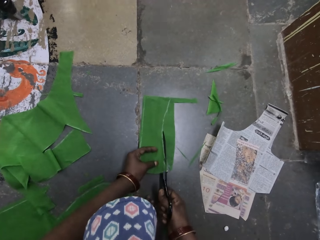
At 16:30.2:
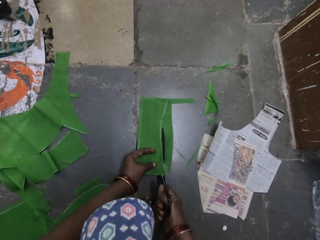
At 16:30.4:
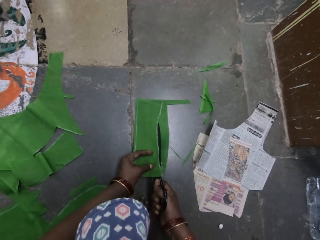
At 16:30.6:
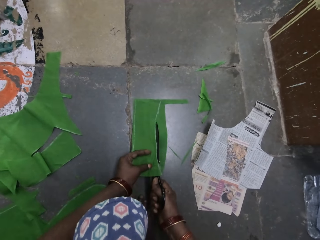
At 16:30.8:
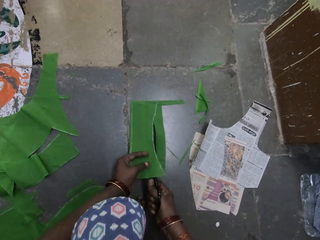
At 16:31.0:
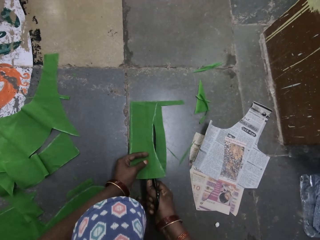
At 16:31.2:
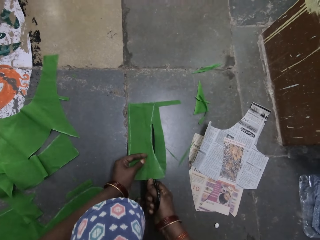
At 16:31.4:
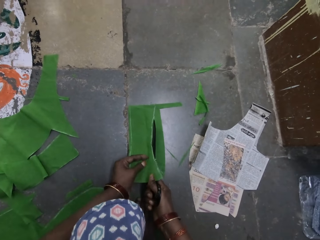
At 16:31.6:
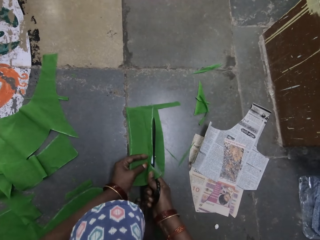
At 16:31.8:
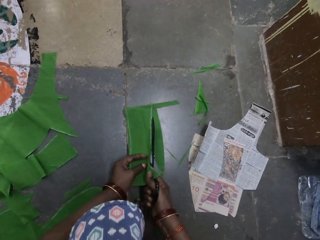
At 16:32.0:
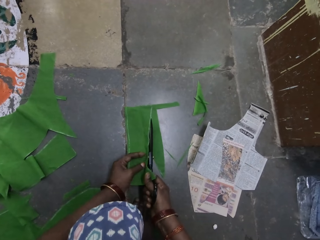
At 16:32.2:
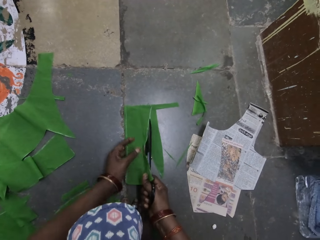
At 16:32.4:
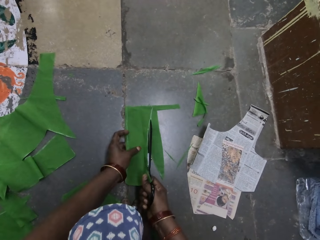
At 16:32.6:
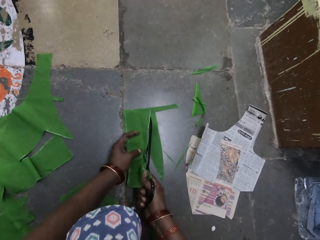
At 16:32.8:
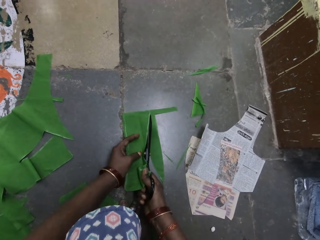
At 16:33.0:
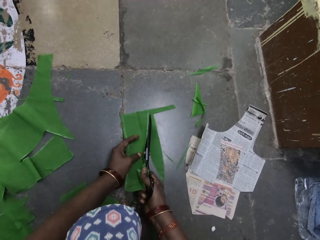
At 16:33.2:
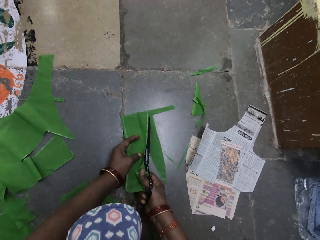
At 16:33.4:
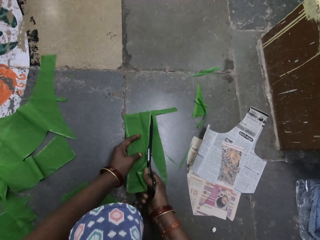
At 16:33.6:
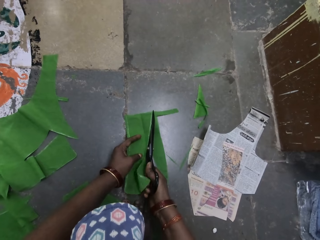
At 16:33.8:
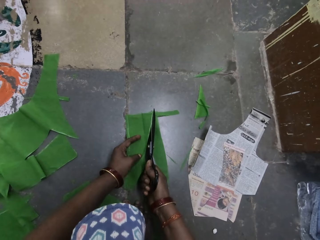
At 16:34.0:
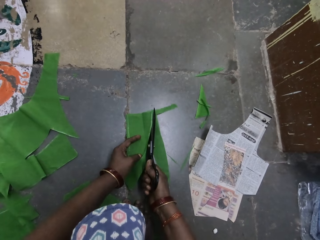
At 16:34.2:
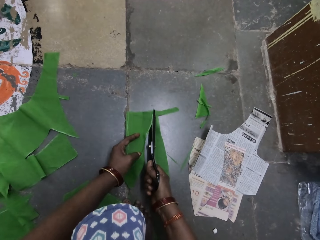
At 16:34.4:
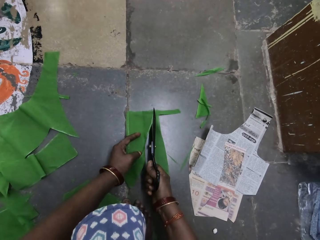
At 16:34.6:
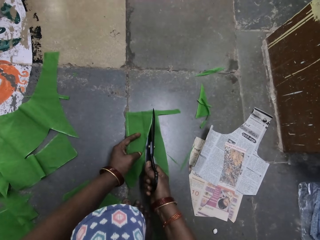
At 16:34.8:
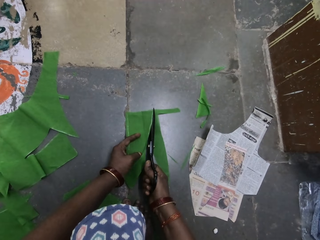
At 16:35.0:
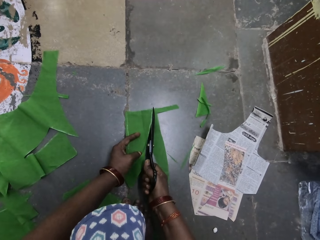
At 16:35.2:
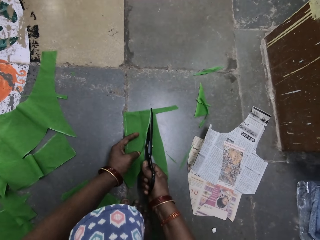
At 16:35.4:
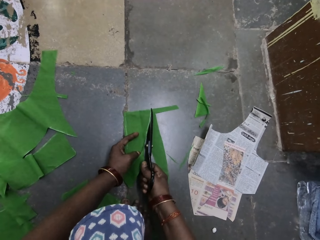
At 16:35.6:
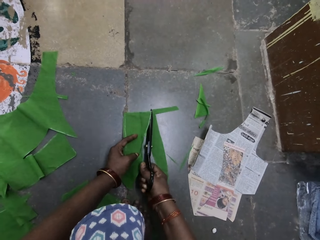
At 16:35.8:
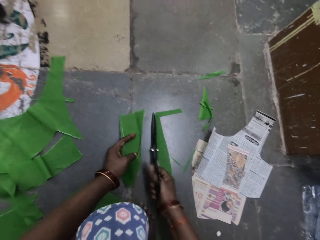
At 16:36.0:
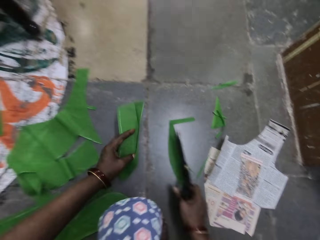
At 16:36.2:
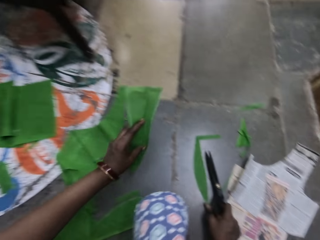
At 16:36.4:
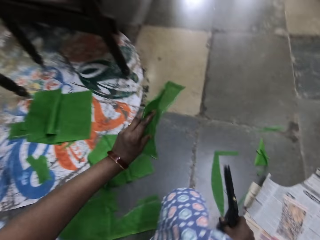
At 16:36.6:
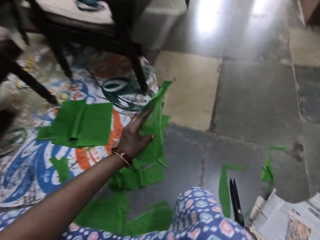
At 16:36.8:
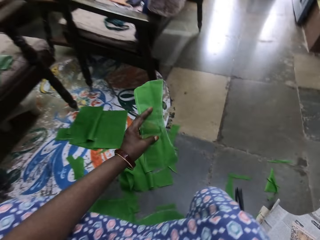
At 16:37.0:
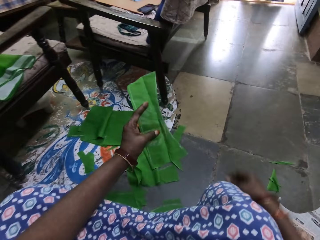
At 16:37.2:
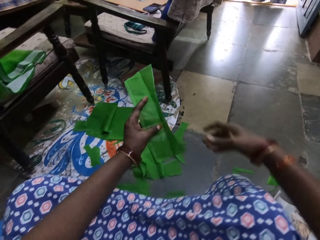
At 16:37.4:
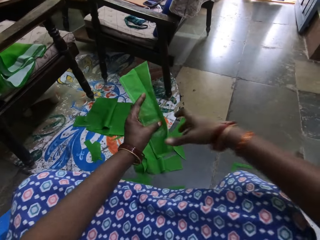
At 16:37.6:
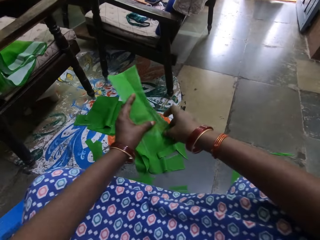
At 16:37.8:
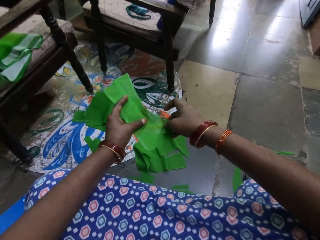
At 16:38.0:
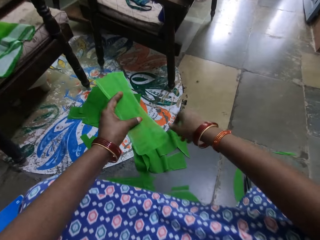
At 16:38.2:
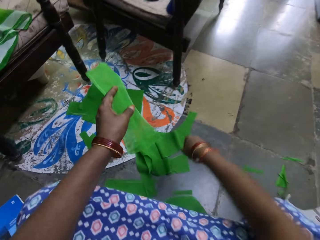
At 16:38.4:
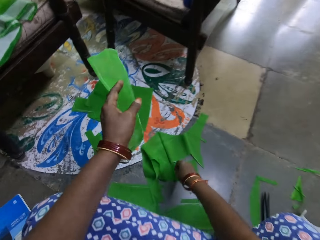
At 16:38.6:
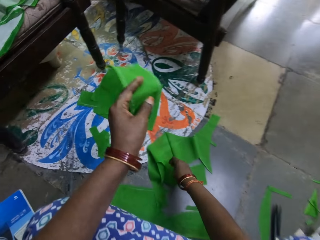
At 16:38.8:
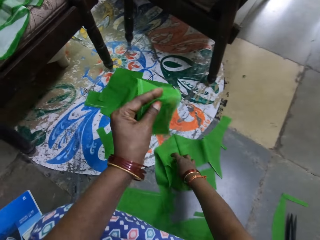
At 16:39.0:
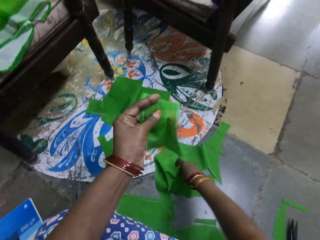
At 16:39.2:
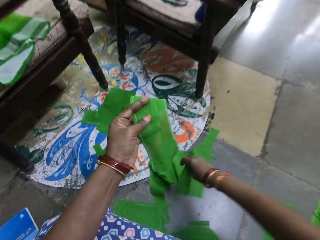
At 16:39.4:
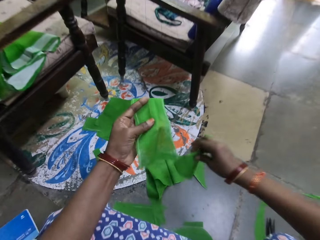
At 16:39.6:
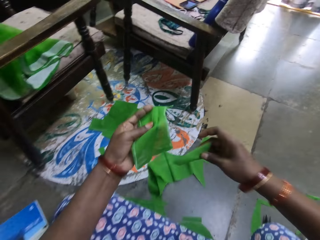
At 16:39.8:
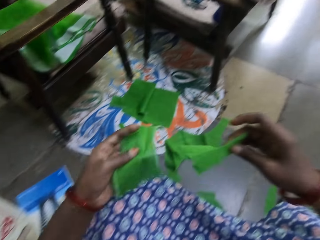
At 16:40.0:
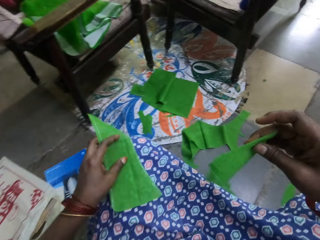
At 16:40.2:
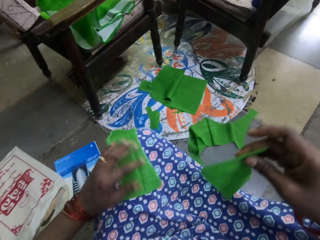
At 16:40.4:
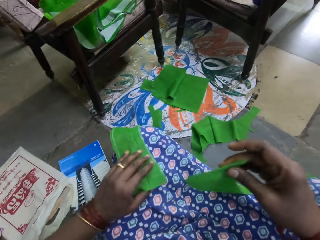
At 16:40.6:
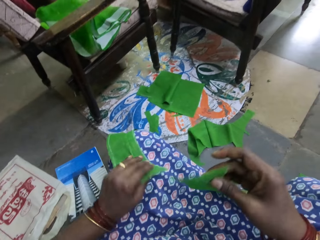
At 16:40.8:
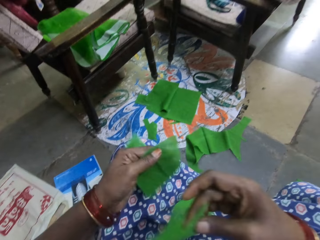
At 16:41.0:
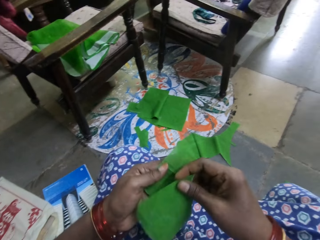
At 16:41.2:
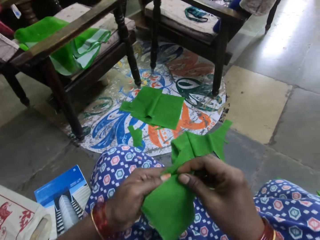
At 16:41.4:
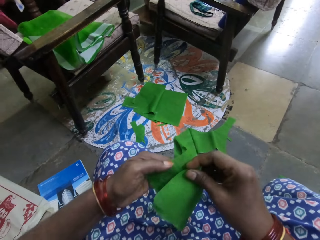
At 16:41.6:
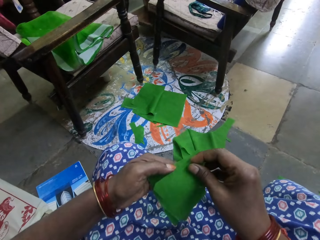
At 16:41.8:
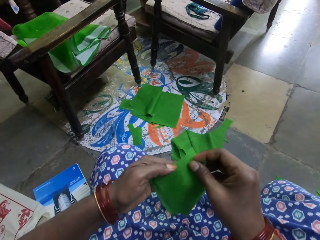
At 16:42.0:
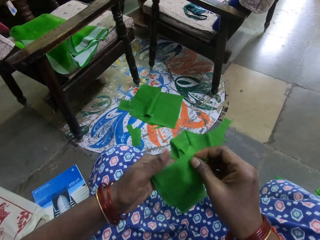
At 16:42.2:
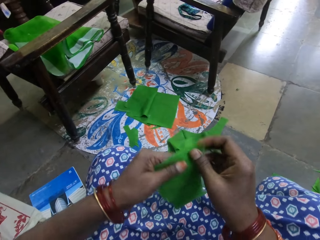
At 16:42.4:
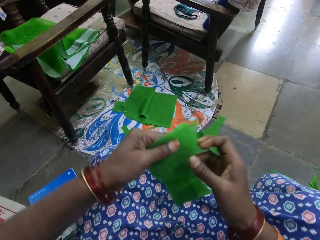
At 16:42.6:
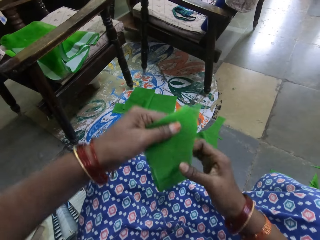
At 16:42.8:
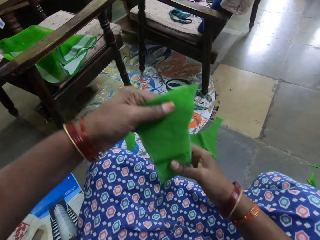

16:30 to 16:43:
The camera wearer lifts a cloth piece or silk fiber. He puts down the scissors on the floor with his right hand. He adjusts the cloth piece. He feels the silk fiber with his right hand. He picks up a cut piece of silk fiber with his right hand. He adjusts the cloth piece on the lap. He puts the silk fiber on his left lap with his left hand. He joins the cloth pieces. He lifts the silk fiber with his left hand.

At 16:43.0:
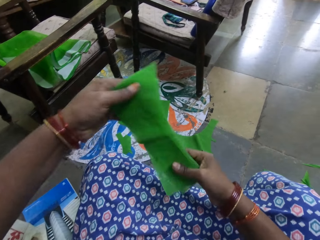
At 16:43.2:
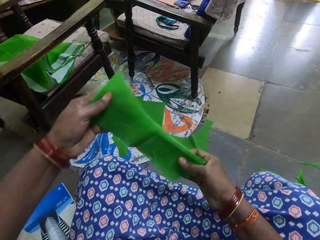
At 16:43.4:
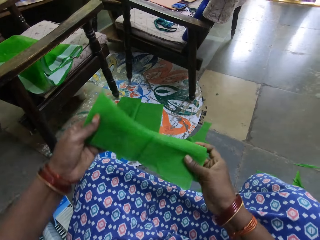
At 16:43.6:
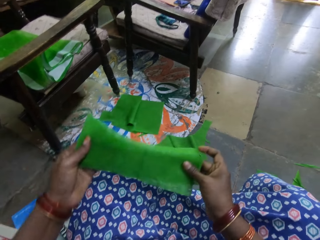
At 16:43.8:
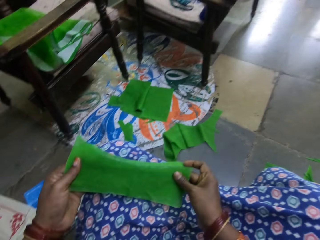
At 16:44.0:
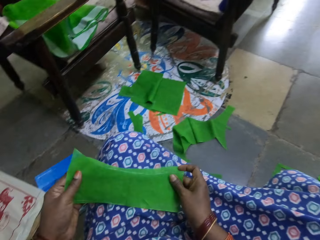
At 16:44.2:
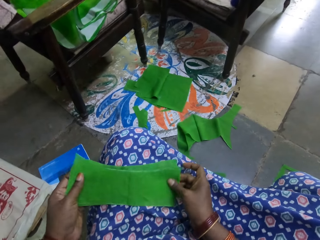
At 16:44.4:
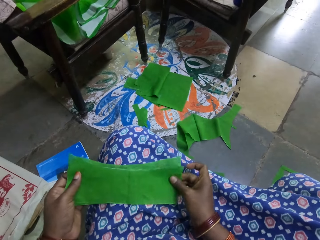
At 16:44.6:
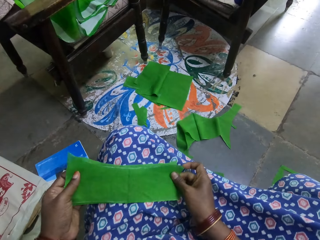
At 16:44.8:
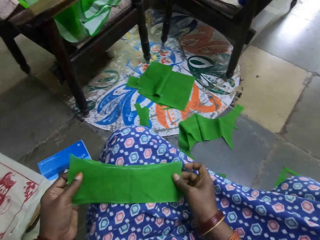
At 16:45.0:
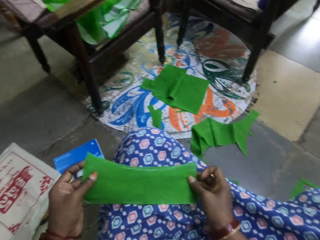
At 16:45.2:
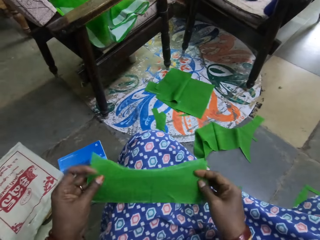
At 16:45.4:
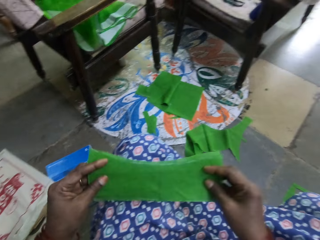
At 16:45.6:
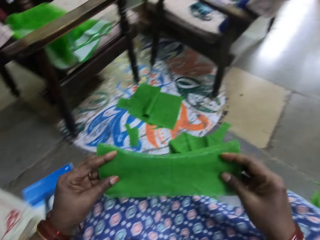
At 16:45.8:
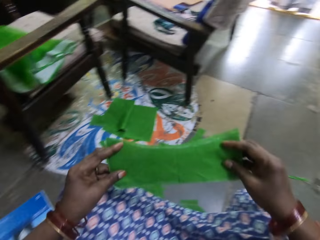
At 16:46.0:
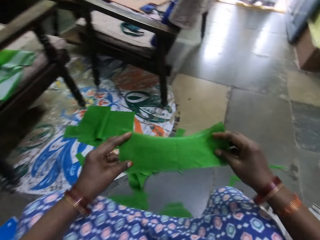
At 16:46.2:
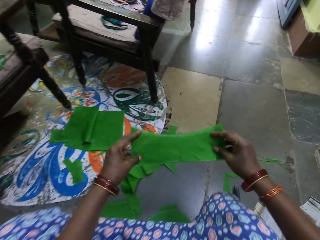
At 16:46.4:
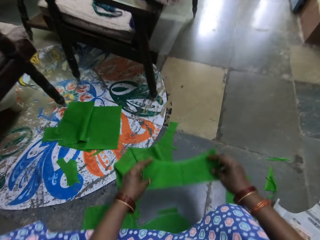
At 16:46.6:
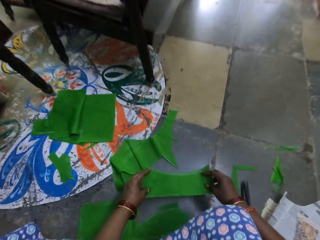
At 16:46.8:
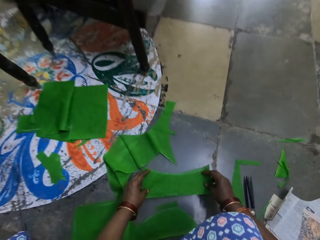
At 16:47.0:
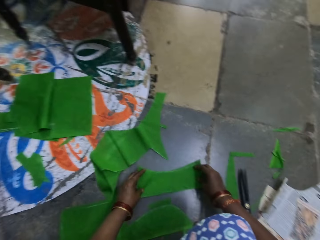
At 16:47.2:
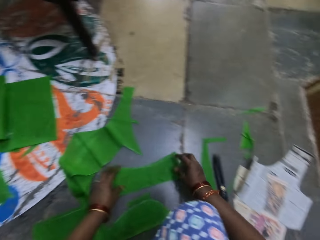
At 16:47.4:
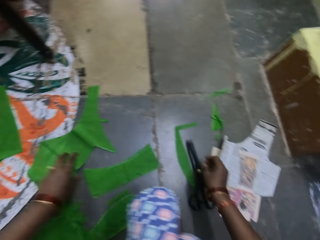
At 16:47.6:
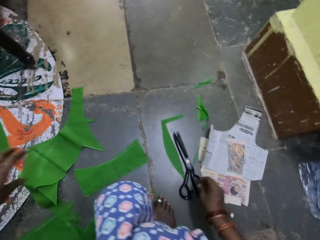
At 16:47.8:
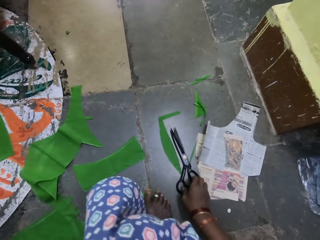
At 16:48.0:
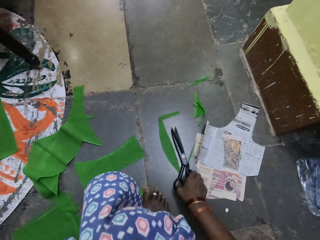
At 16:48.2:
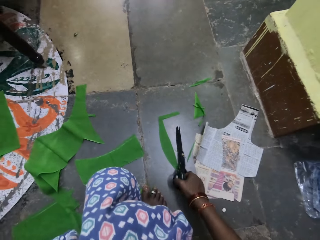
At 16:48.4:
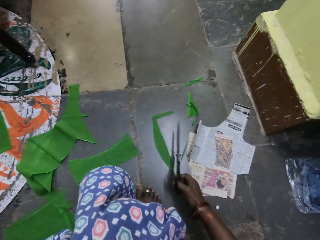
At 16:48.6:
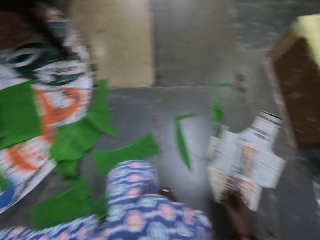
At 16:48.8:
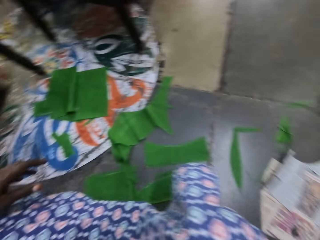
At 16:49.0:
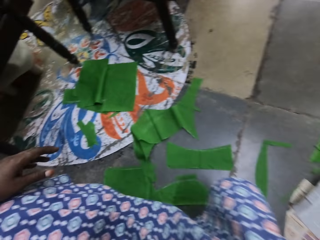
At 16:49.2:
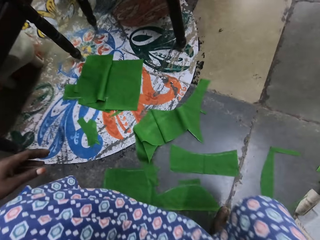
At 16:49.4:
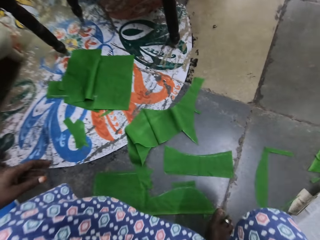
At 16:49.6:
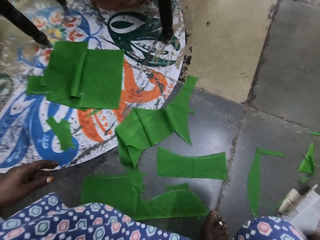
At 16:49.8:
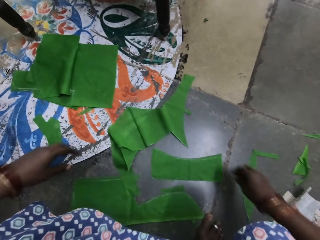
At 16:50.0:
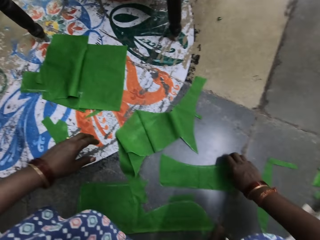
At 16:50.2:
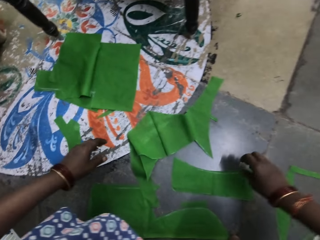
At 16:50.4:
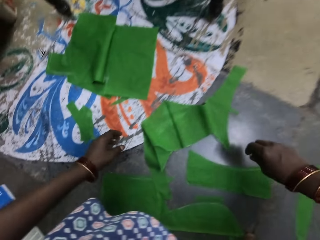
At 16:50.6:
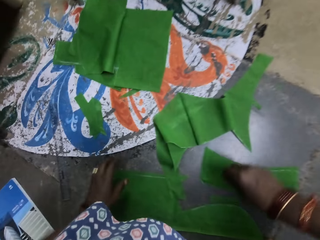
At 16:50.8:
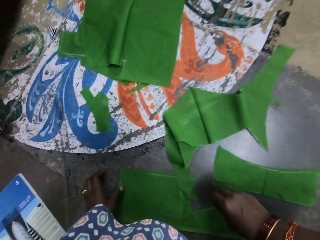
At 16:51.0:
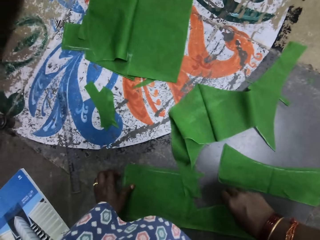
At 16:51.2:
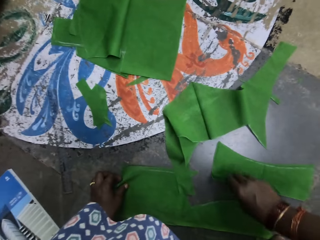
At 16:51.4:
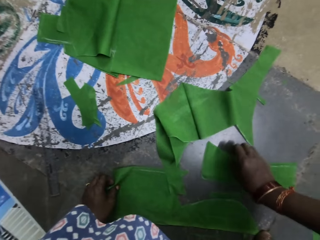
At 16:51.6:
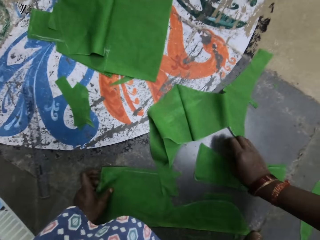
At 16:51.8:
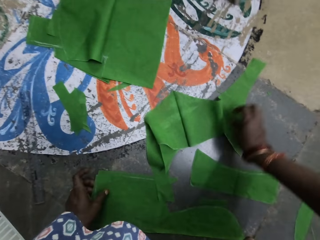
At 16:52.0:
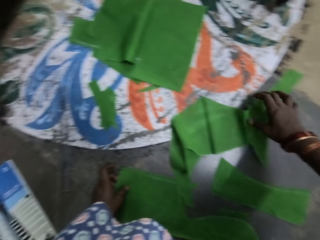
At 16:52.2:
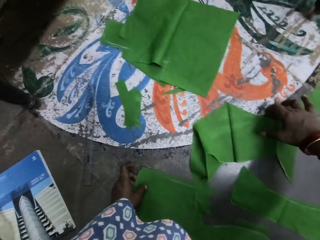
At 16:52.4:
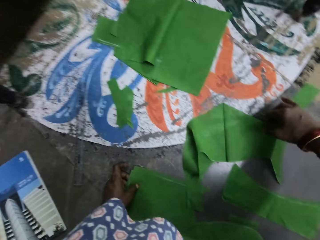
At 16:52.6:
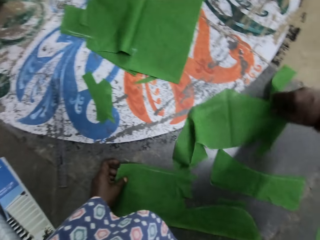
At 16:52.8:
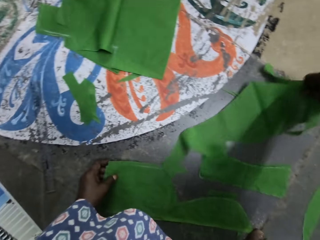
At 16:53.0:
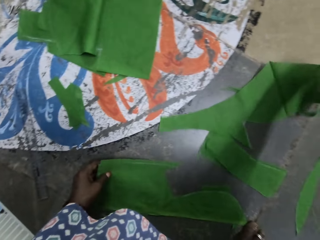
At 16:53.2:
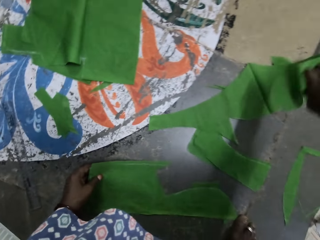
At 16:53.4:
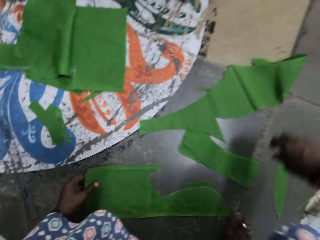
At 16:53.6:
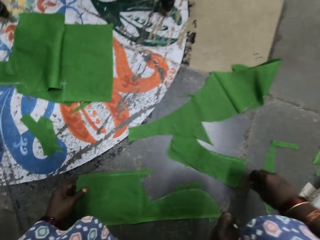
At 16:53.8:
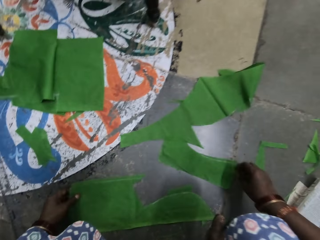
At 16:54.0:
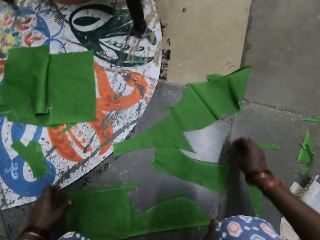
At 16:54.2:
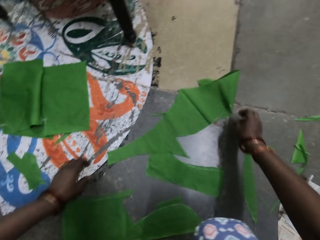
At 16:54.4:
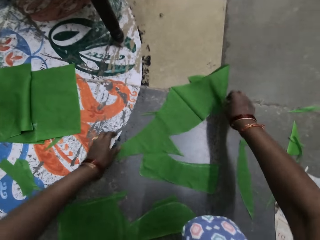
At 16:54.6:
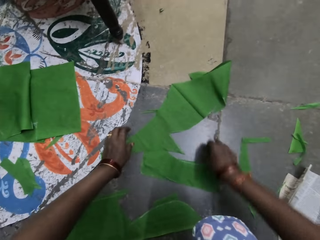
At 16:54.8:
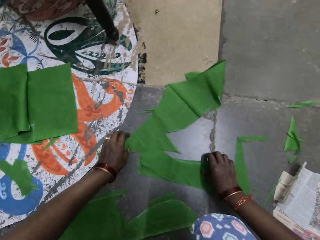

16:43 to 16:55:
The camera wearer joins the two pieces of silk fibers or cloth pieces with both hands. He adjusts the cloth pieces. He puts the silk fibers on his left lap with both hands. He puts down the cut pieces of silk fibers on the floor with both hands. He moves the scissors on the floor. He picks up the scissors with his right hand and puts down the scissors with his right hand. He holds the piece of silk fiber on the floor with his left hand. He adjusts the cloth piece on the floor. He holds the piece of silk fiber with his right hand.
